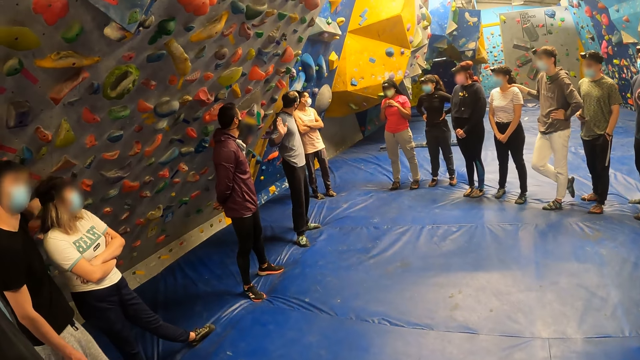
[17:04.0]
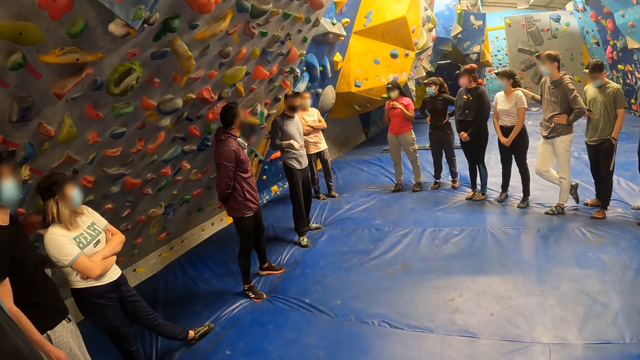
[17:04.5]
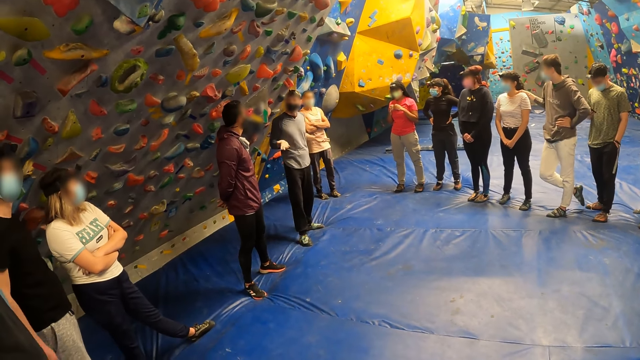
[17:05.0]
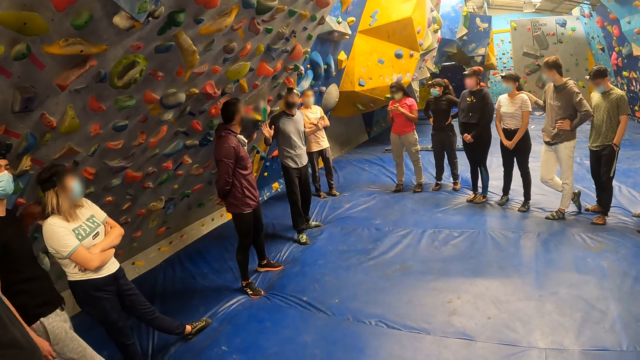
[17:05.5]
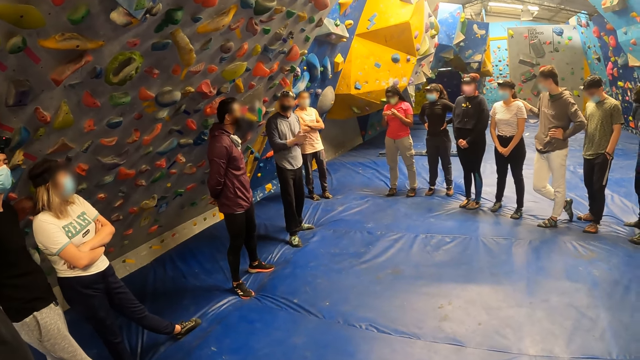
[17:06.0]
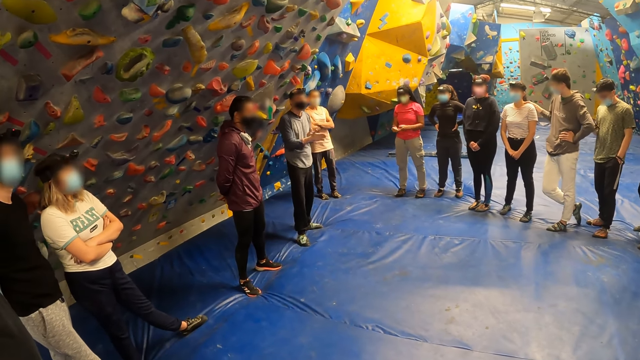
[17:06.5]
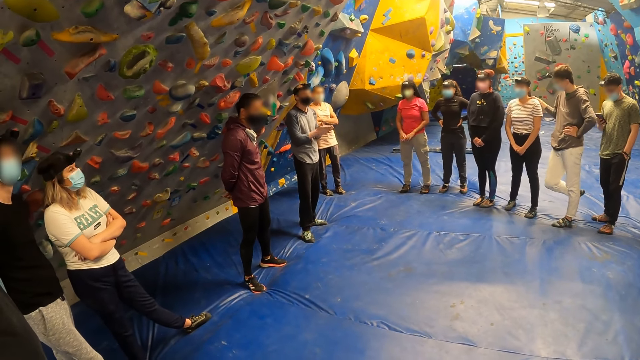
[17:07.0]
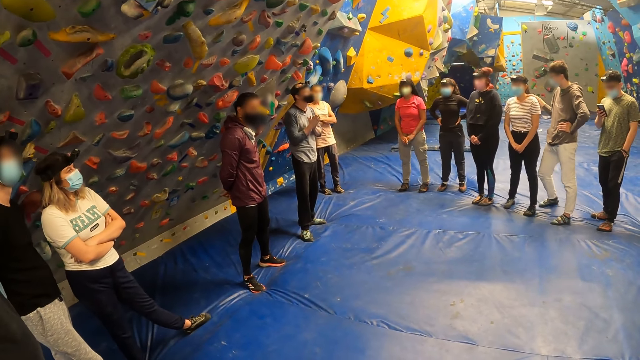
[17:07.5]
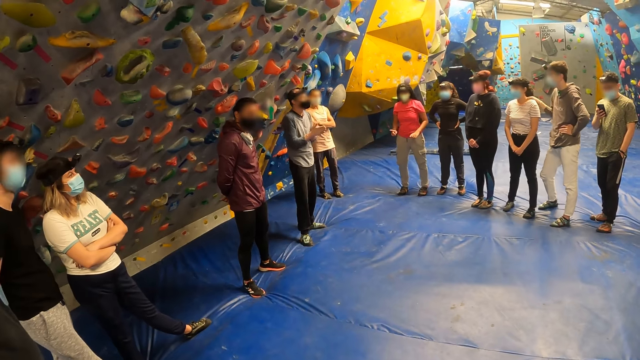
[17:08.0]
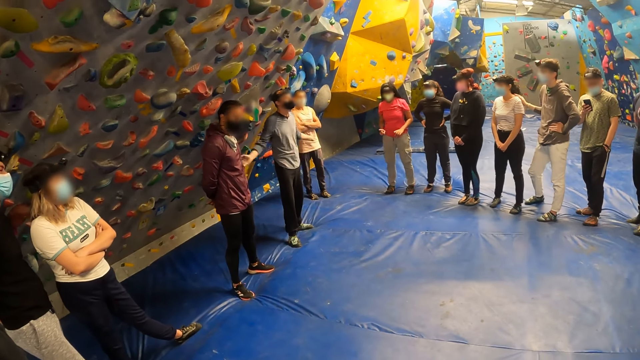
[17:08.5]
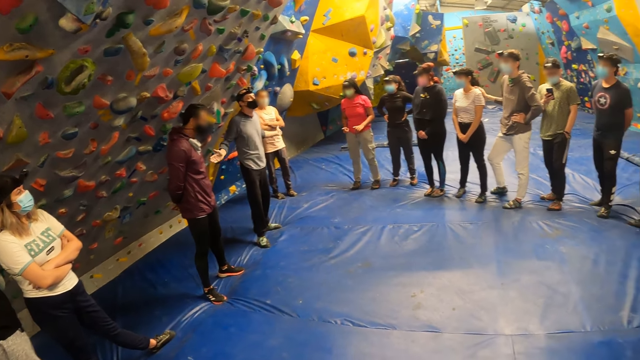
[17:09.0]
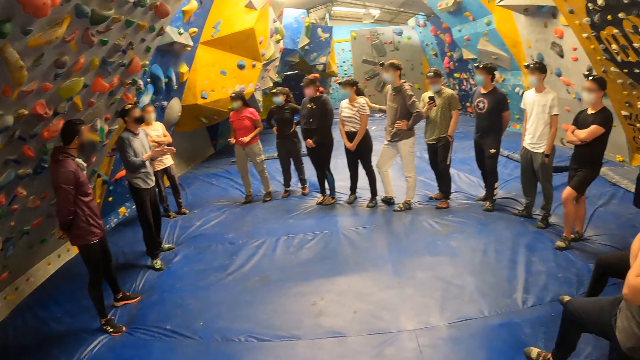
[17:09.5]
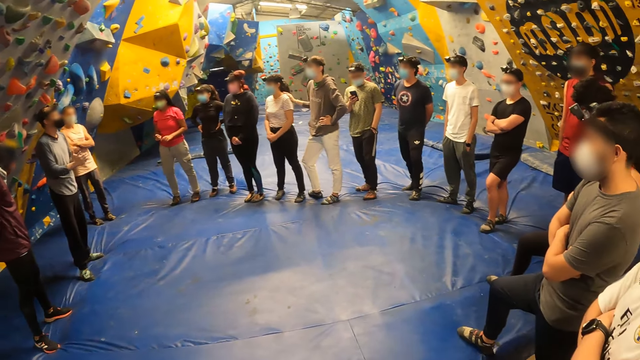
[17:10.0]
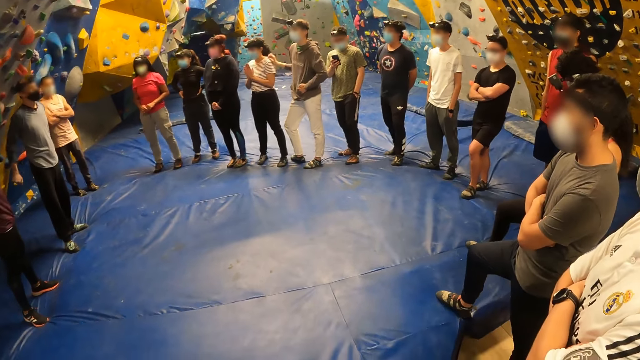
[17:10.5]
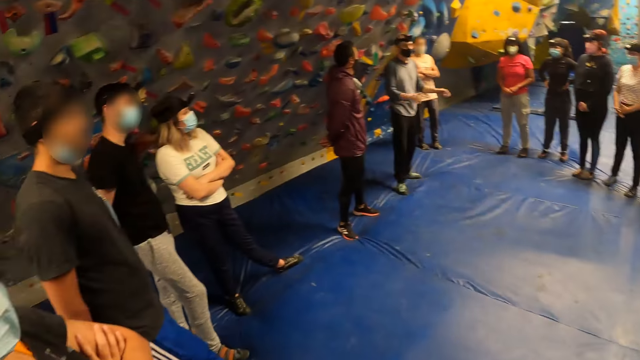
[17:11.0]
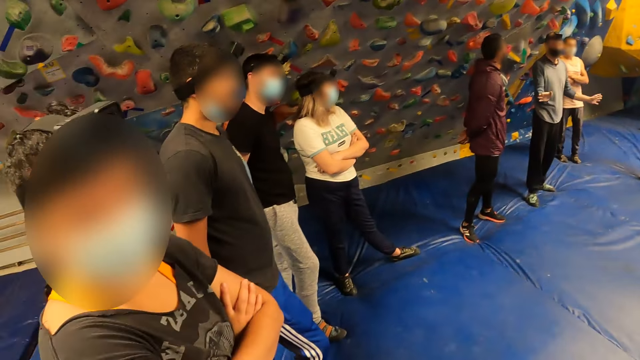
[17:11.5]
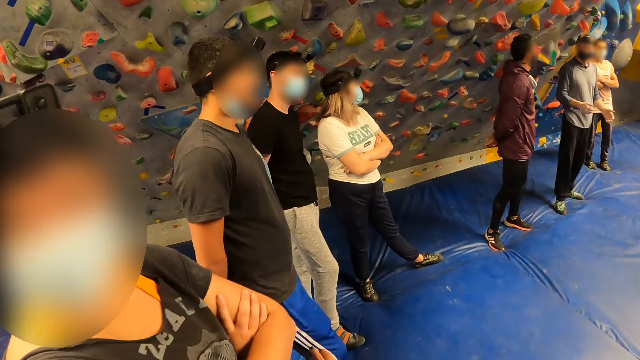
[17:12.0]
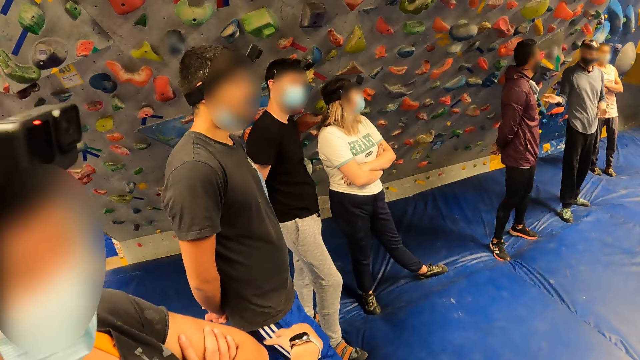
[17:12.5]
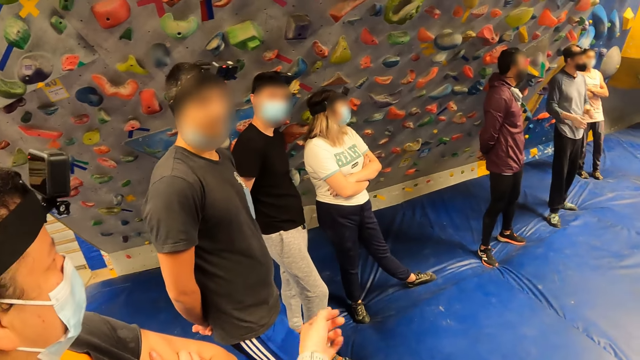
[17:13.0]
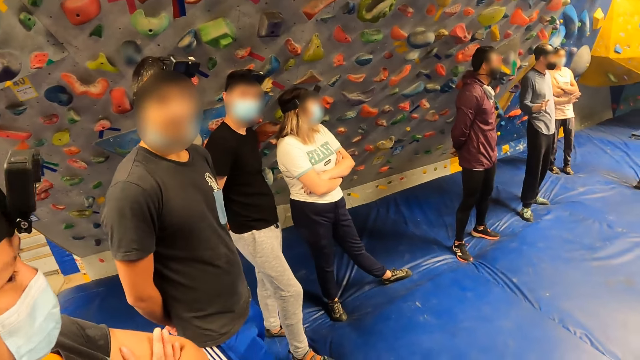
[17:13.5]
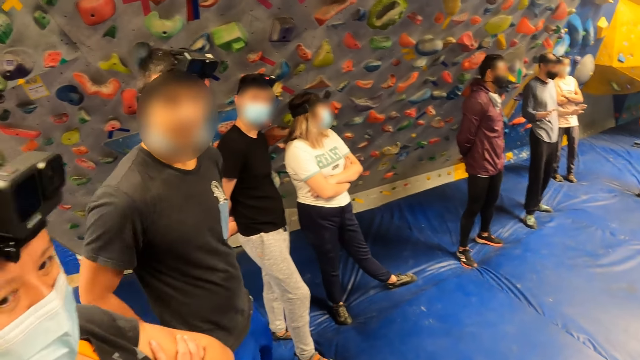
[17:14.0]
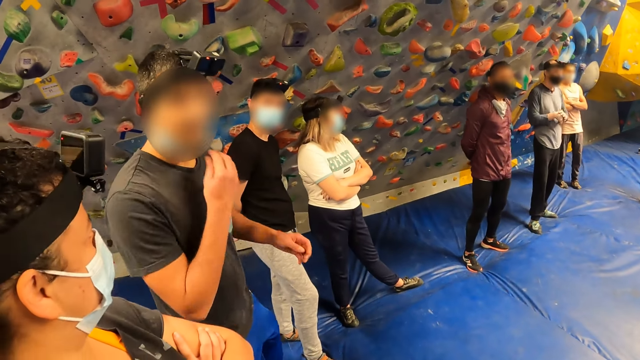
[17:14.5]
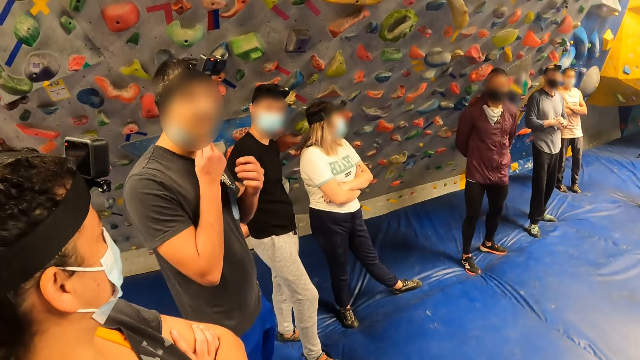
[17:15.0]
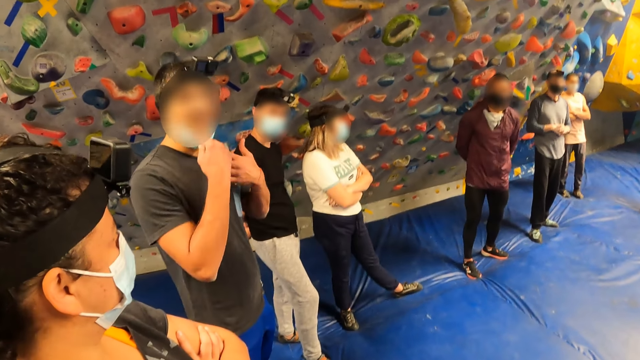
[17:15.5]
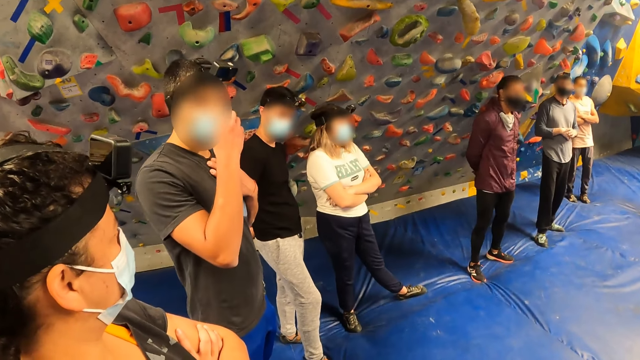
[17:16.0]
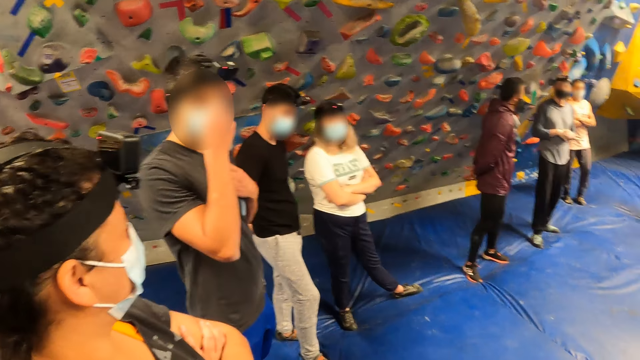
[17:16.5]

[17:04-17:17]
The camera wearer interacts with a man. Another man interacts with the camera wearer. The camera wearer interacts with a woman. They interact with another man.

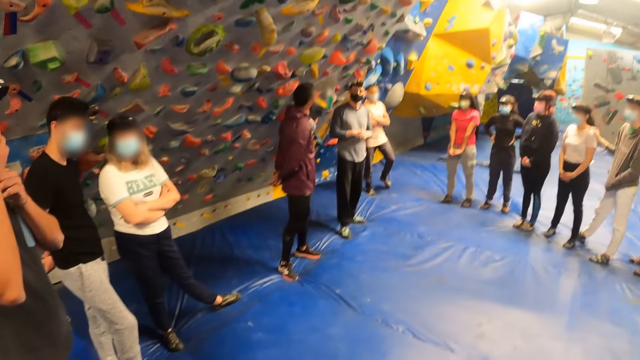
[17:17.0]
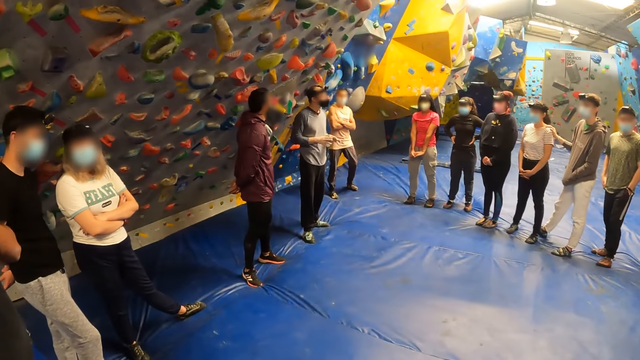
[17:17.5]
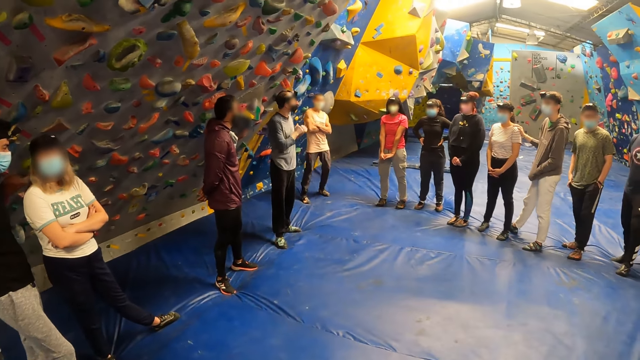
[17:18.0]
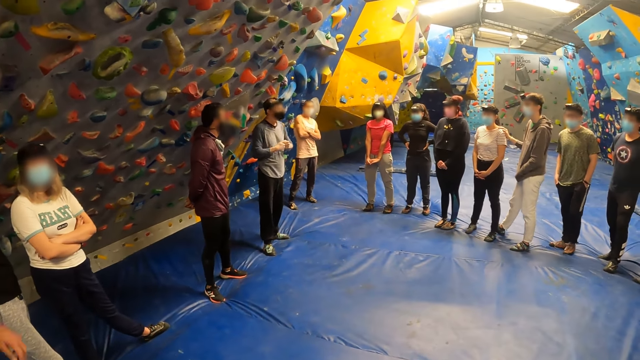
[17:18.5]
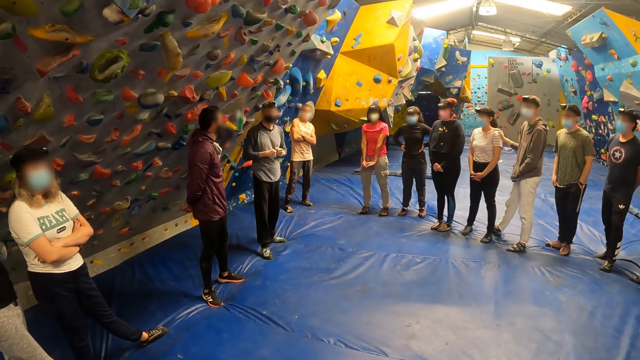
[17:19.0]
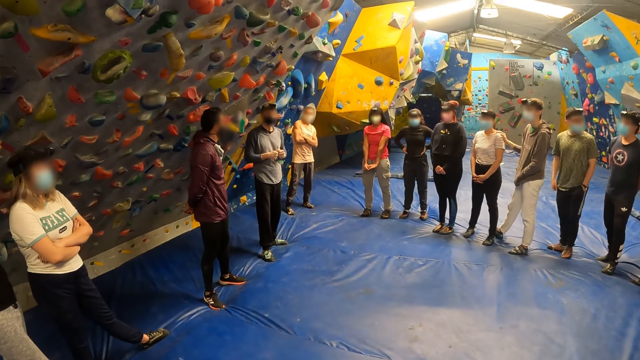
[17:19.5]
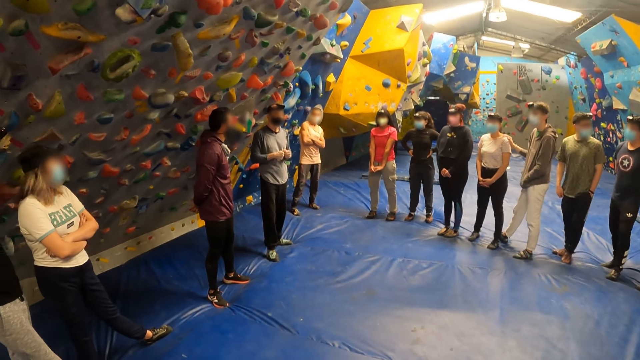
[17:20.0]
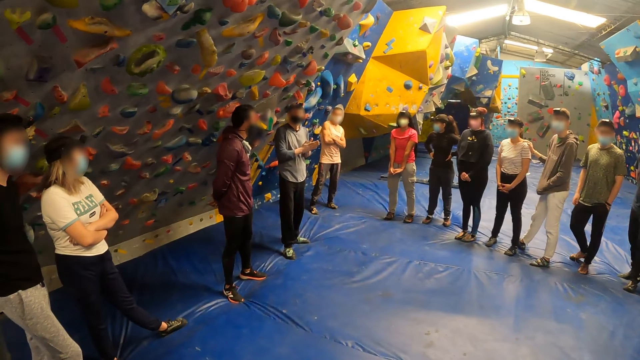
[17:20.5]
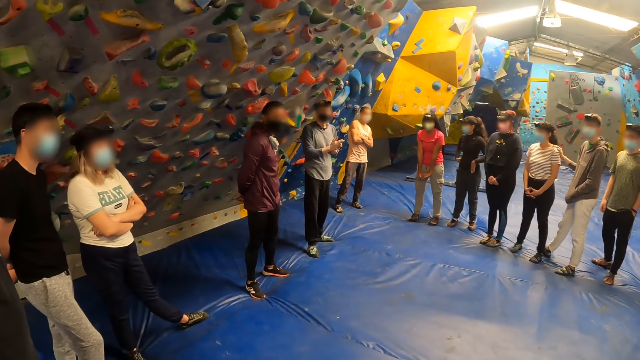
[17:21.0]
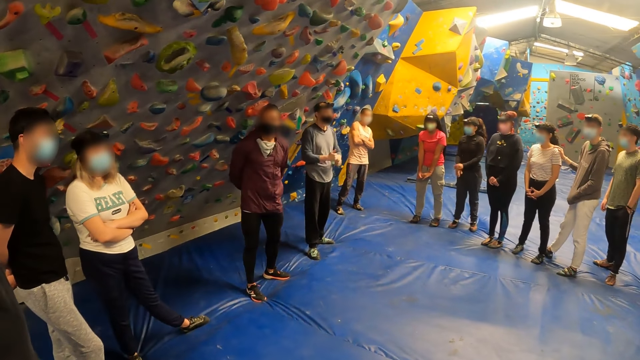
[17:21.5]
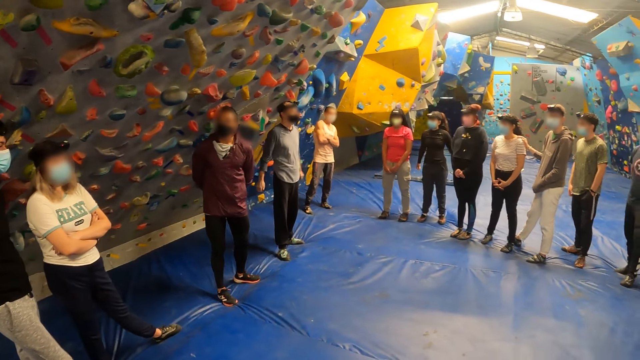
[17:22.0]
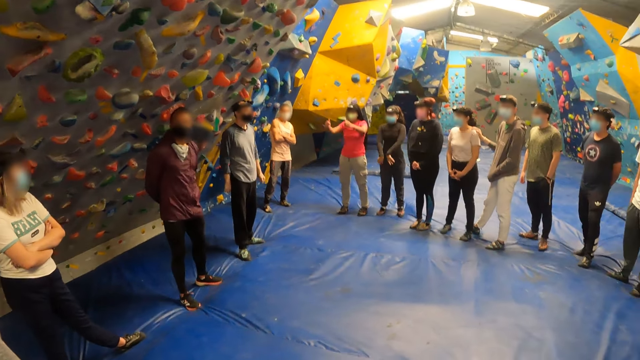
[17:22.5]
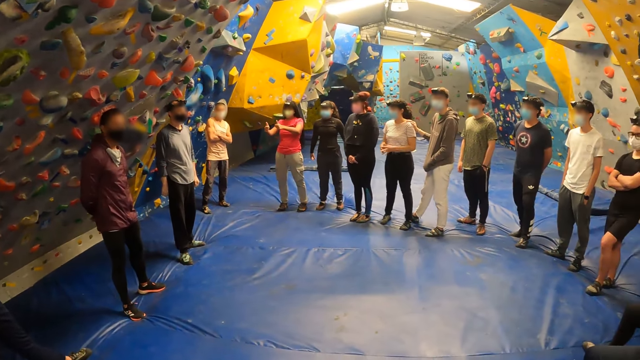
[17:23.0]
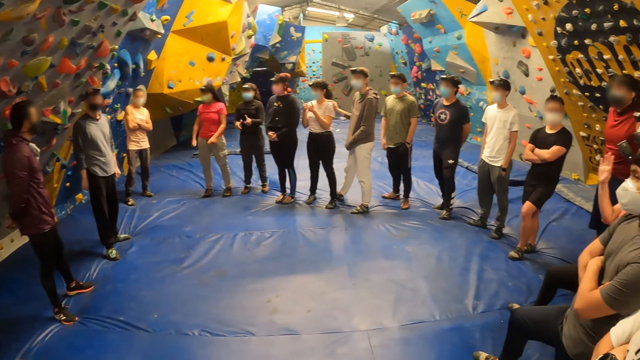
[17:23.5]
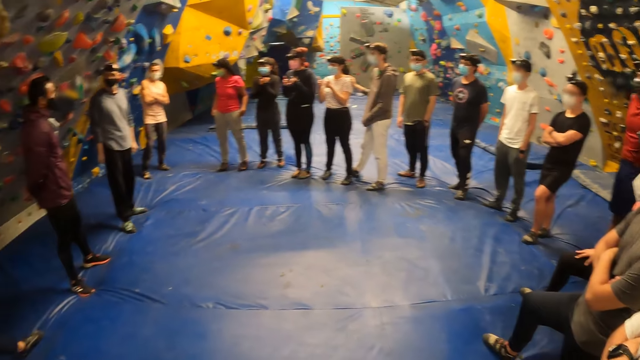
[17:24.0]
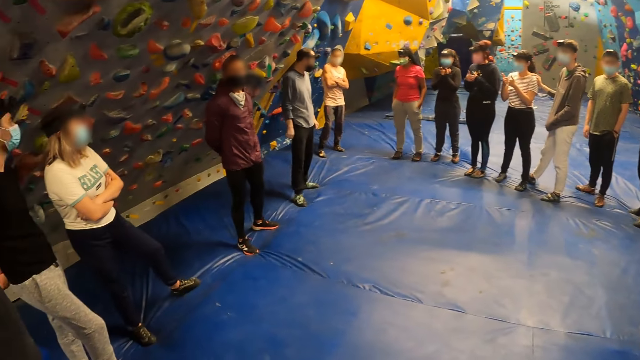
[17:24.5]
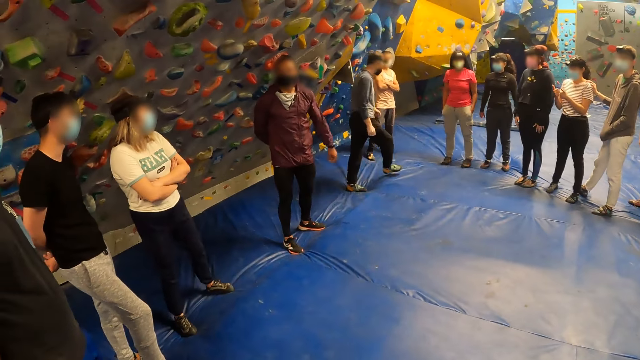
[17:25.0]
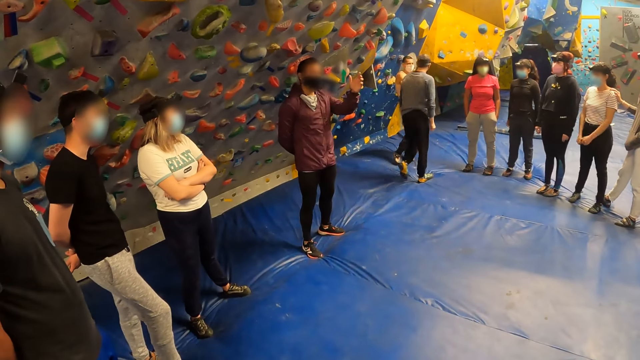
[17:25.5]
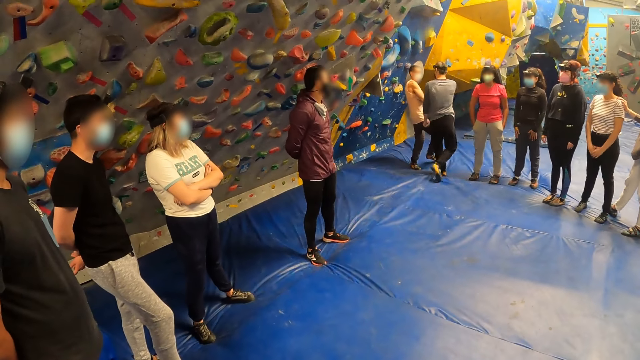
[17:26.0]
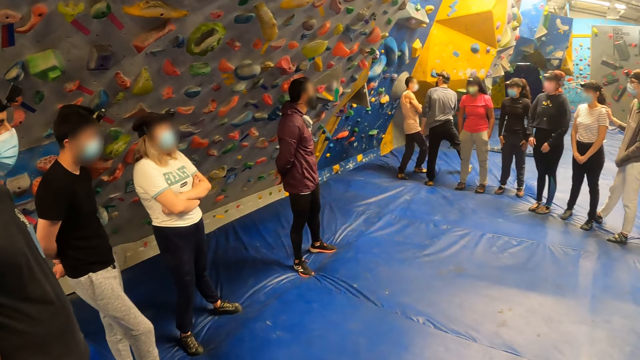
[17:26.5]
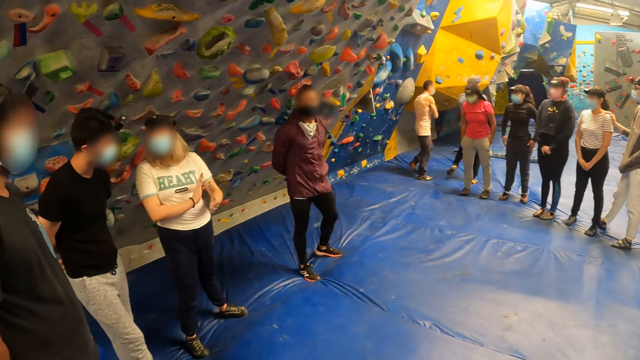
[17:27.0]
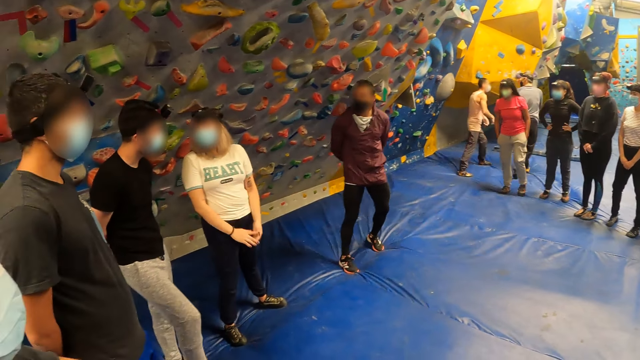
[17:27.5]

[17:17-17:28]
The camera wearer looks at the rock climbers and interacts with the rock climbers. A man steps away from another man. The other man raises his left hand up, and puts his left hand behind him.
